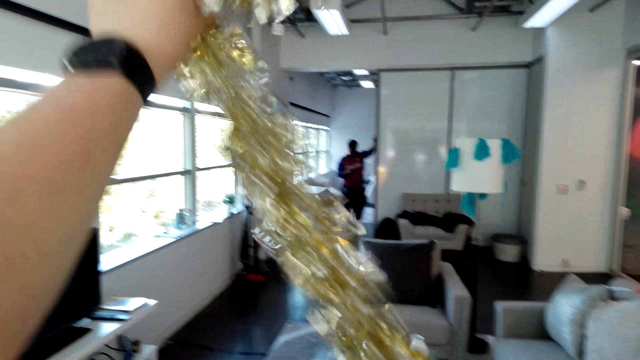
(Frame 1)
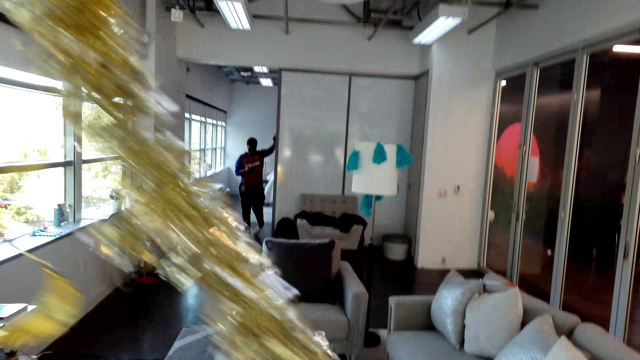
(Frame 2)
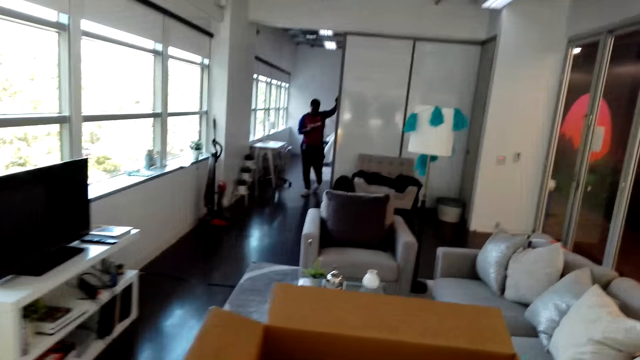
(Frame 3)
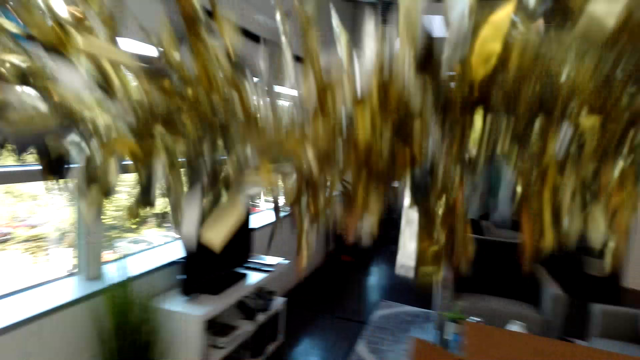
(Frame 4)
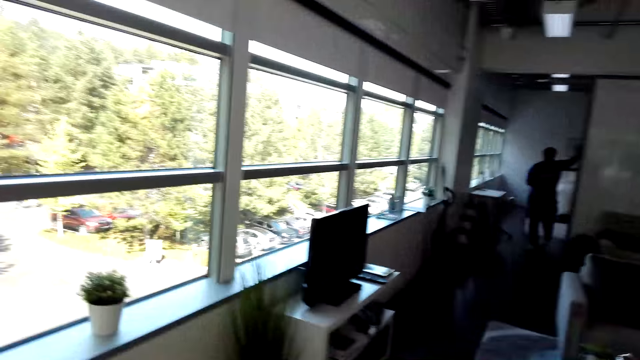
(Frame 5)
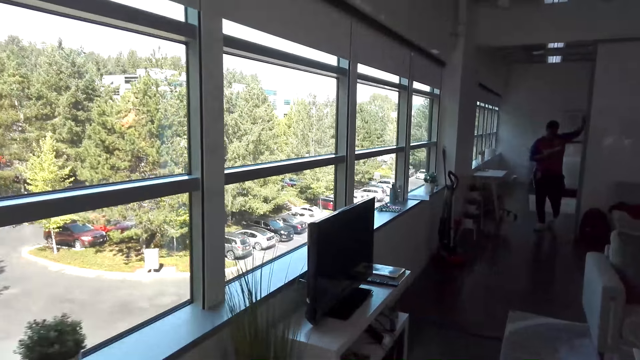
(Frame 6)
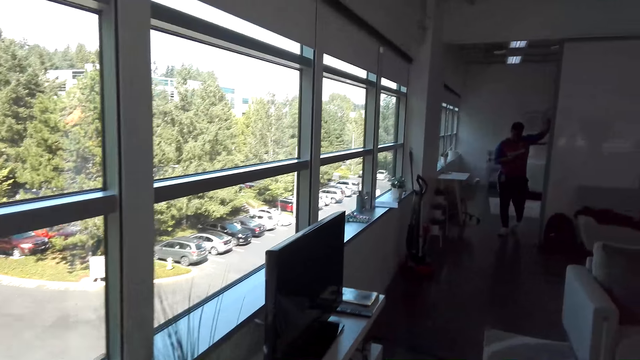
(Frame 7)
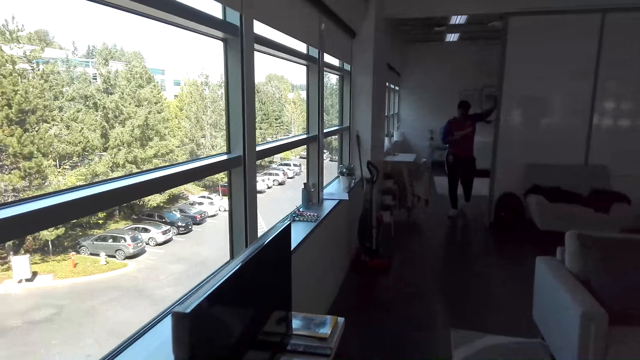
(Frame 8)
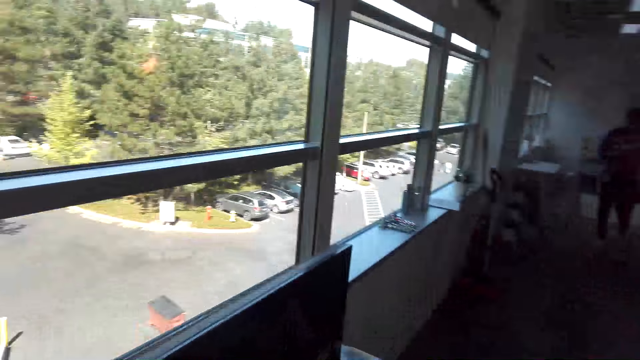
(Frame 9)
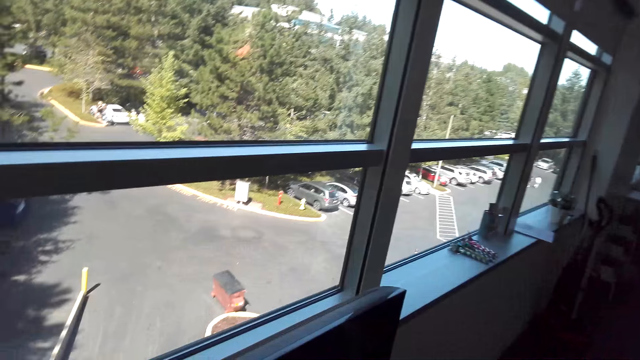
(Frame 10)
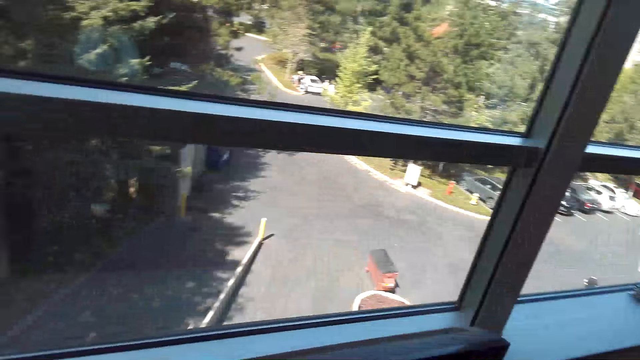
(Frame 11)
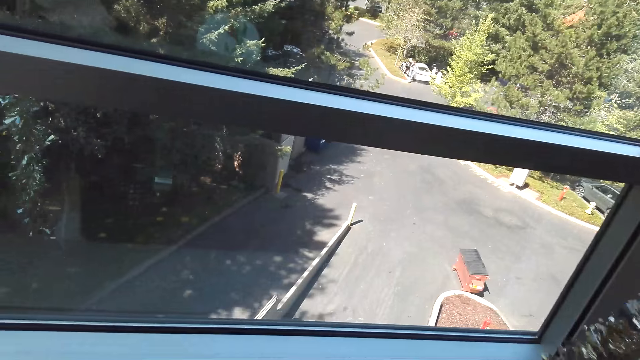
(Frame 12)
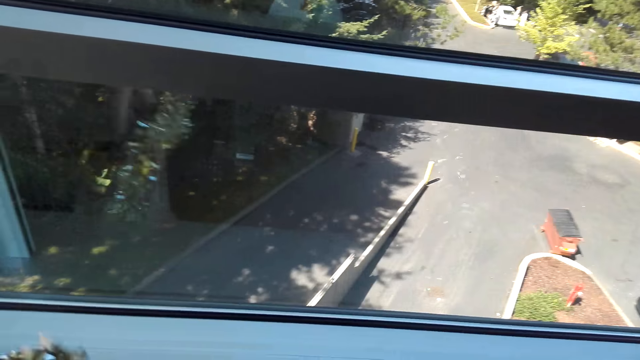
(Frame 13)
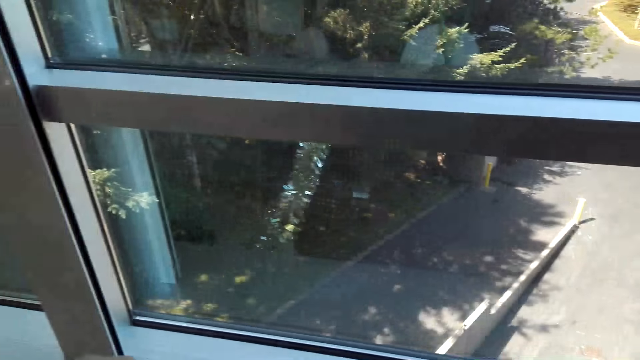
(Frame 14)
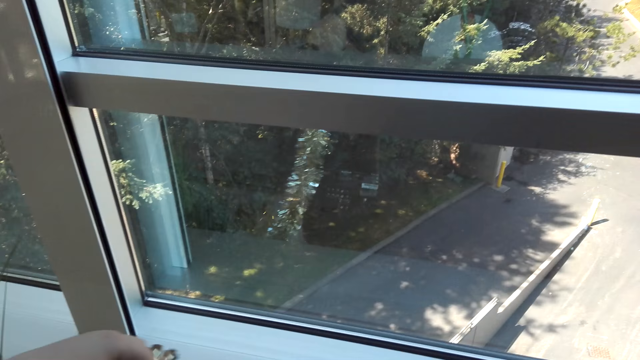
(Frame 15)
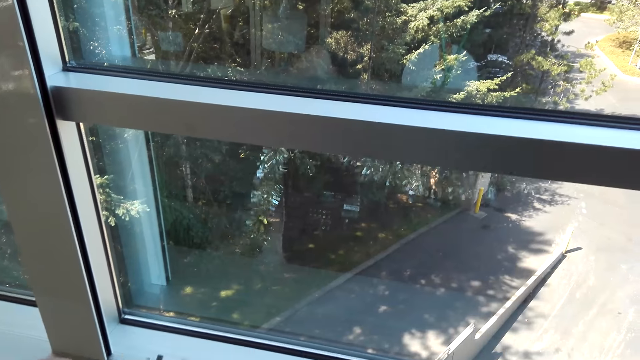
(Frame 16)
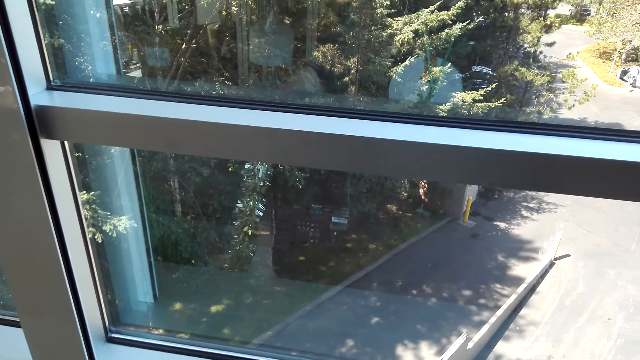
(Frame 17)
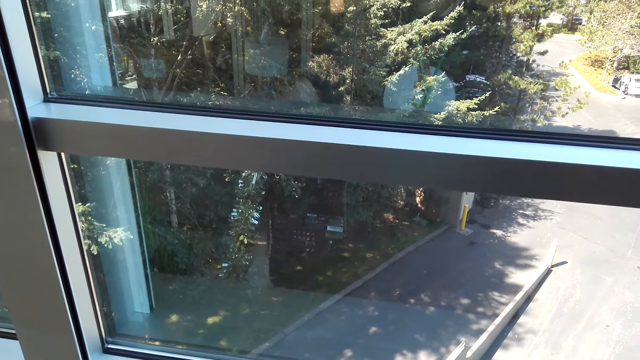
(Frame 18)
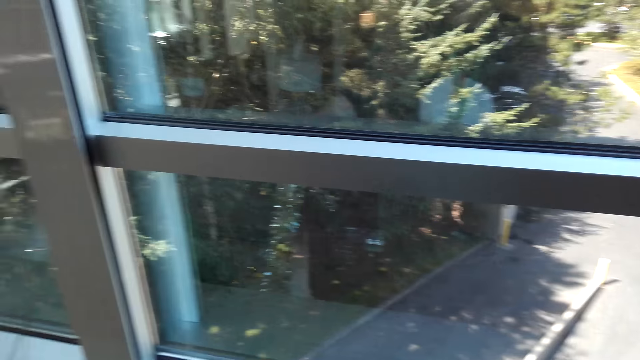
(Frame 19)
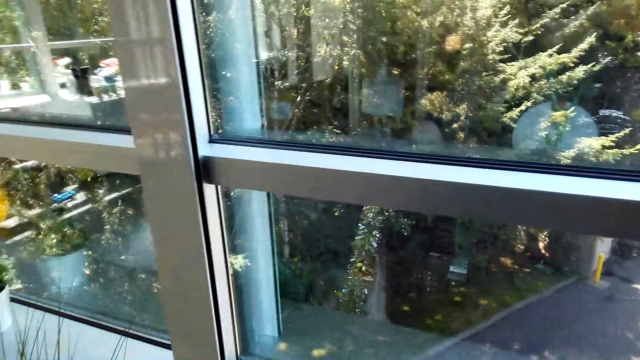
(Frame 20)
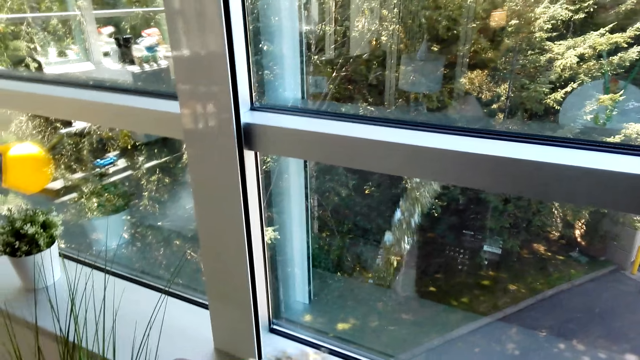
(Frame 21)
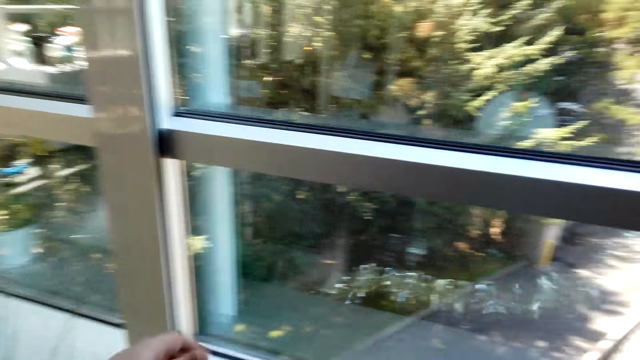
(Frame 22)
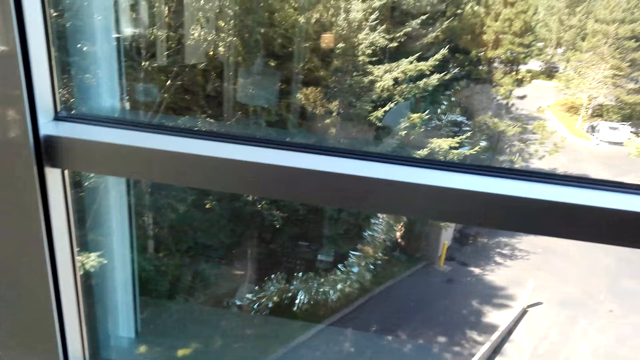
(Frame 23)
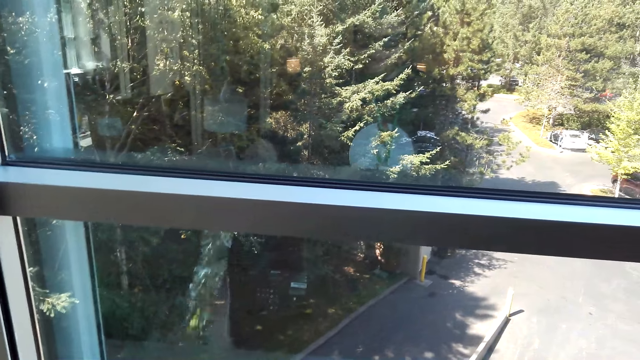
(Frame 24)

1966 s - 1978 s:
The camera wearer walks in the room. They fit the ribbon on a window pane.

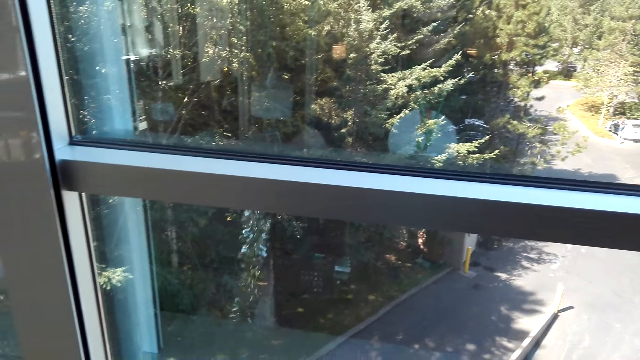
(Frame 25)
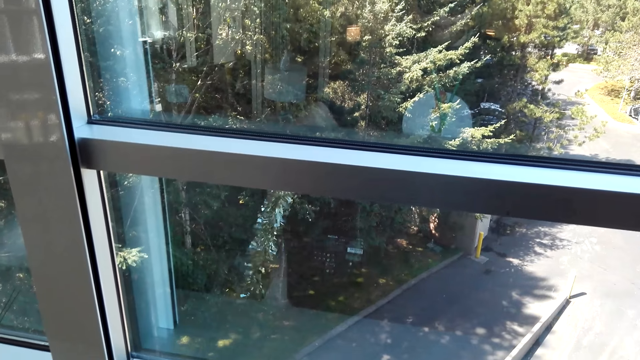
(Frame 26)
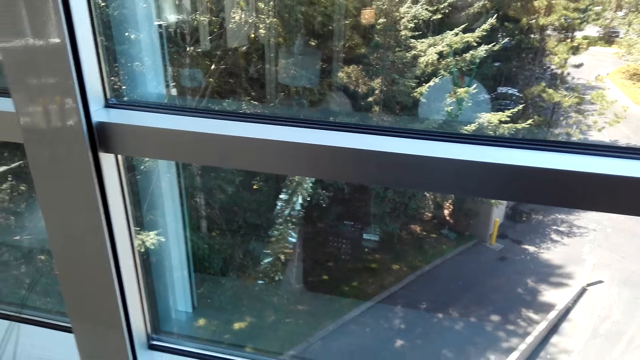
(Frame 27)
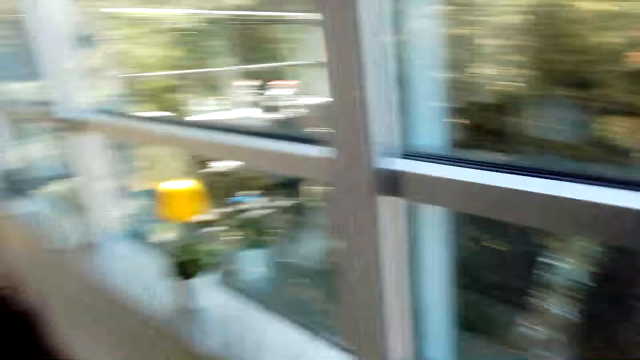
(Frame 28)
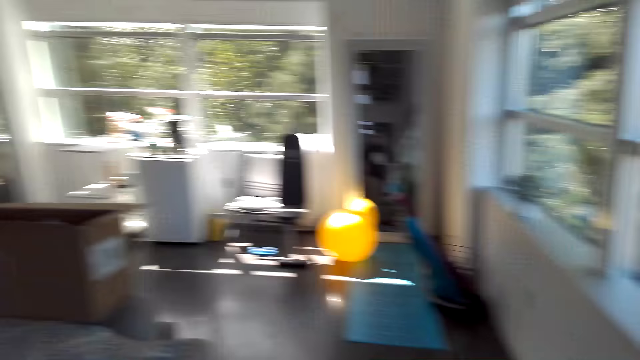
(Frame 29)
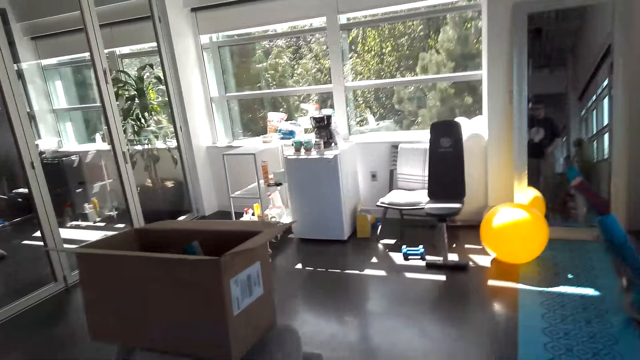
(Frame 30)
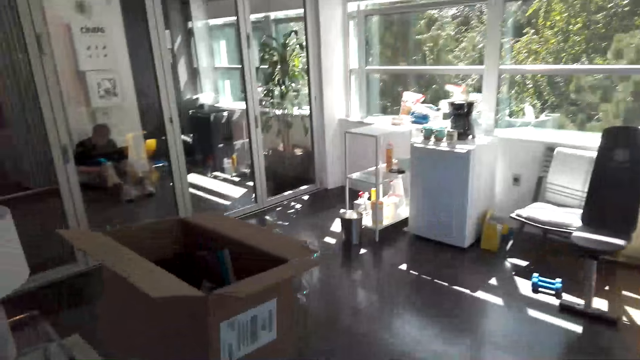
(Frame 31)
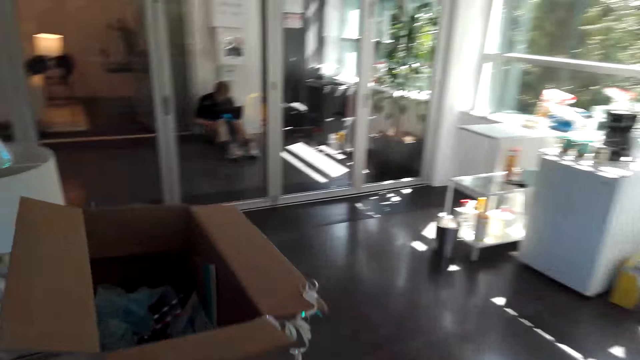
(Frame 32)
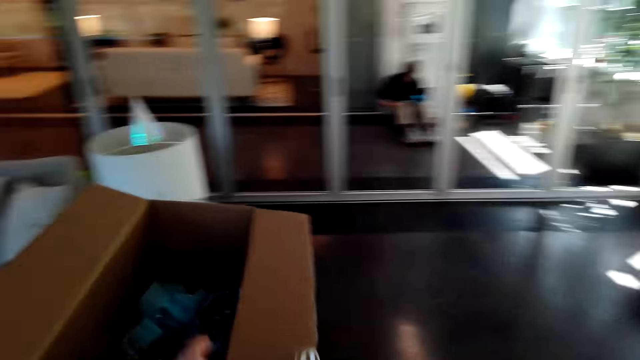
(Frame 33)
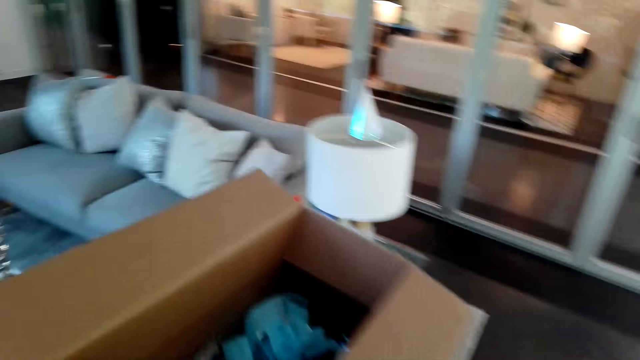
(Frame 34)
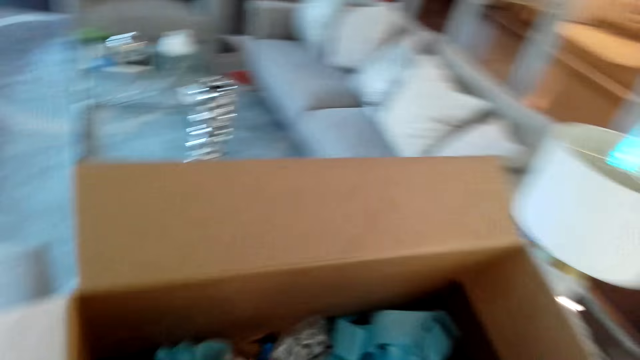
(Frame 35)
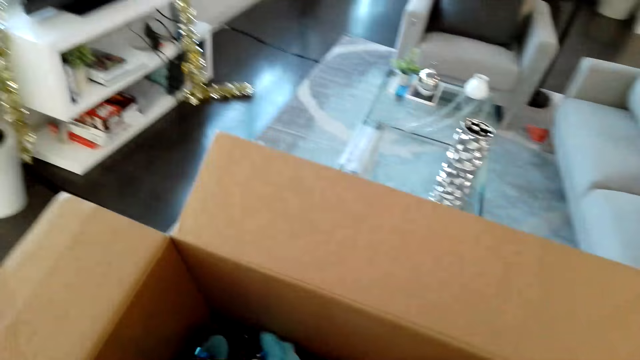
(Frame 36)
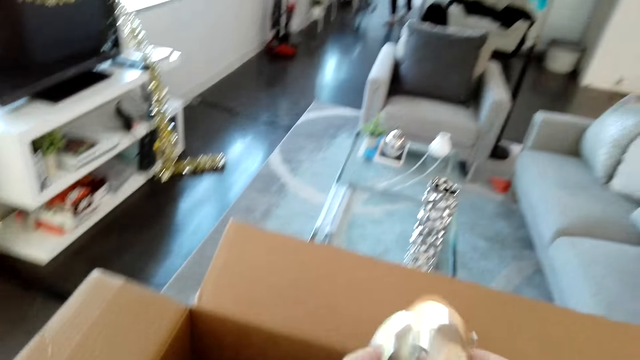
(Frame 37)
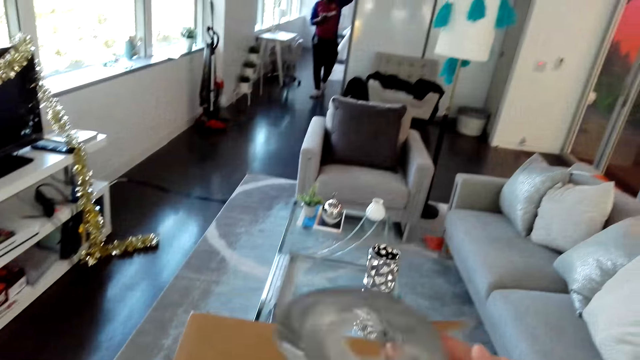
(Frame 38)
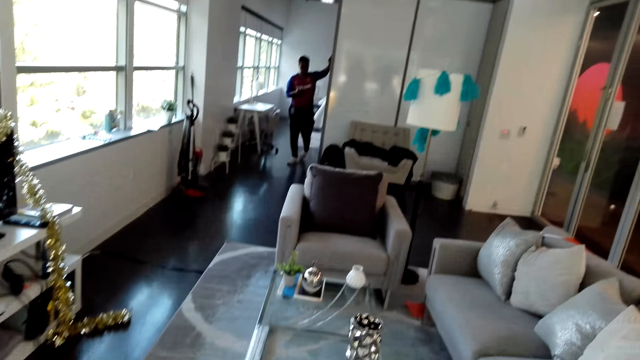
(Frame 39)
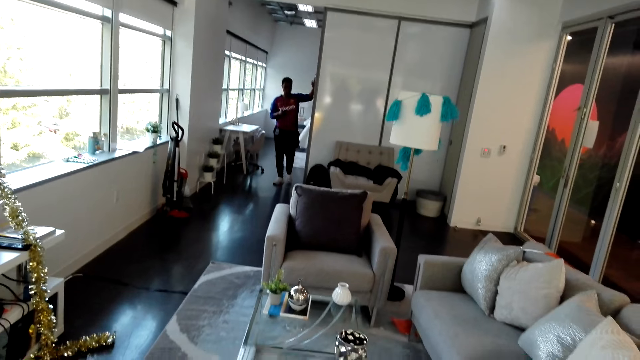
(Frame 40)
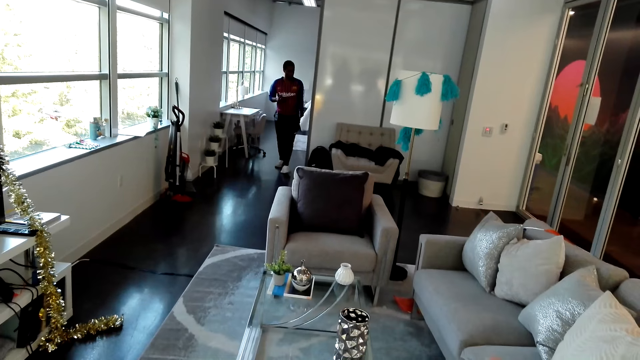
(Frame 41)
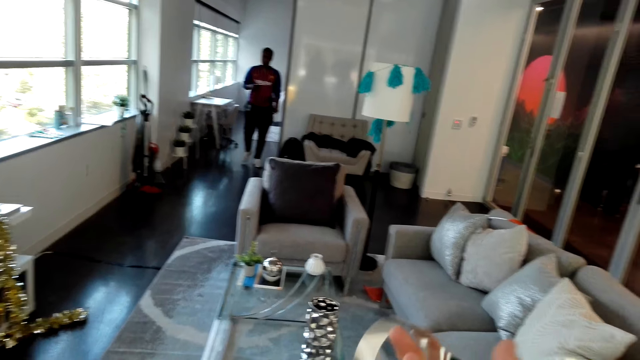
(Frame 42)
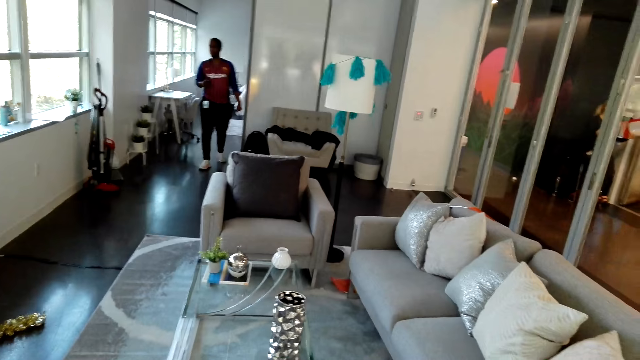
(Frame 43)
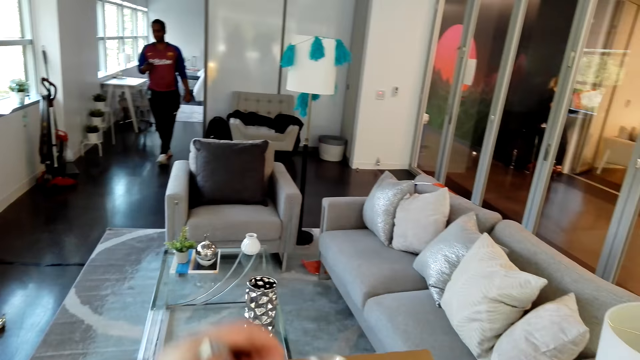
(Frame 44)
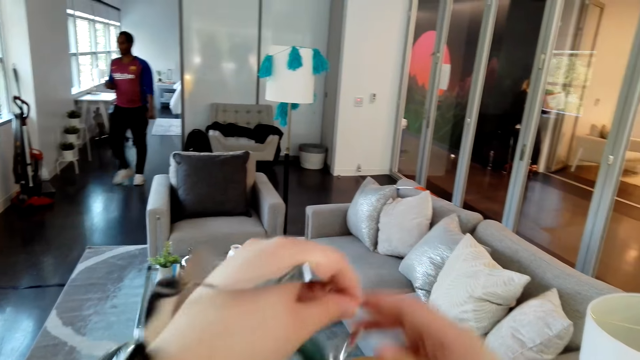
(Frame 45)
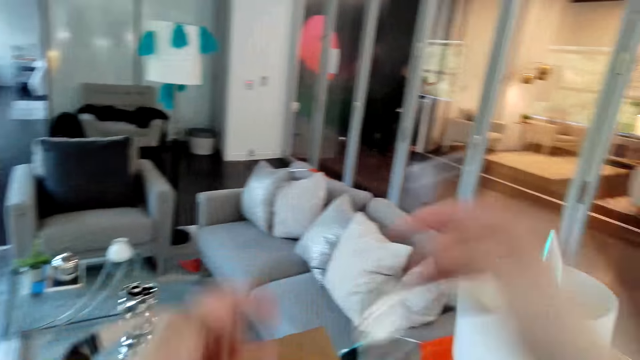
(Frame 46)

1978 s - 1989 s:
The camera wearer picks up decoration ribbons. A man walks in the house.
